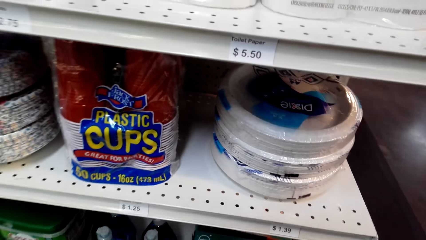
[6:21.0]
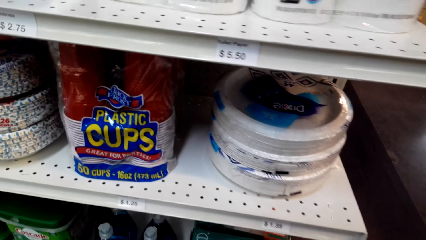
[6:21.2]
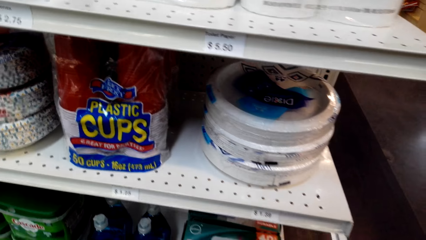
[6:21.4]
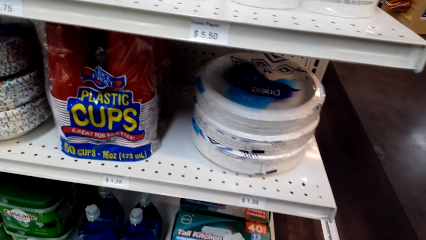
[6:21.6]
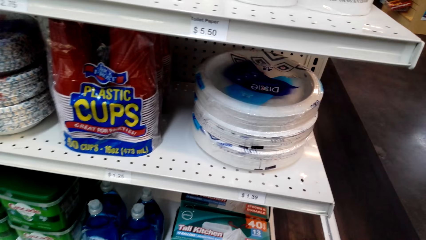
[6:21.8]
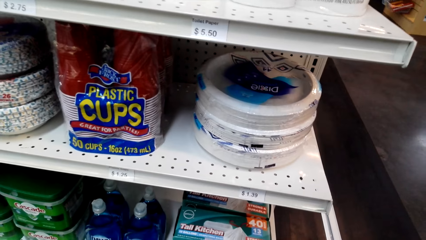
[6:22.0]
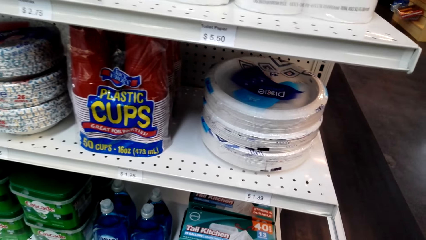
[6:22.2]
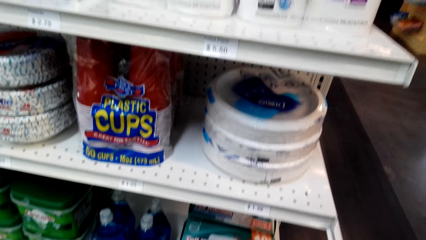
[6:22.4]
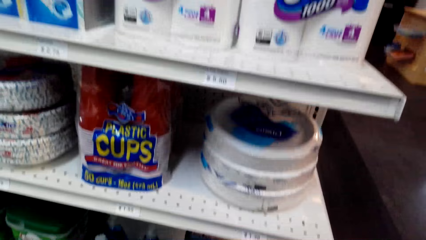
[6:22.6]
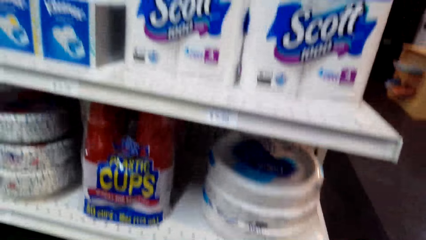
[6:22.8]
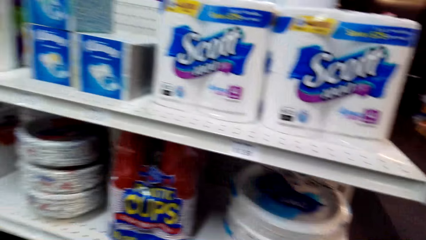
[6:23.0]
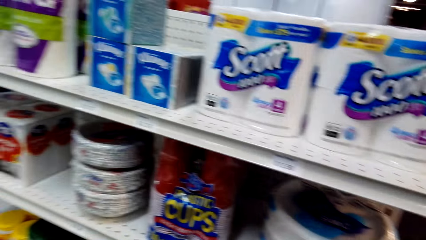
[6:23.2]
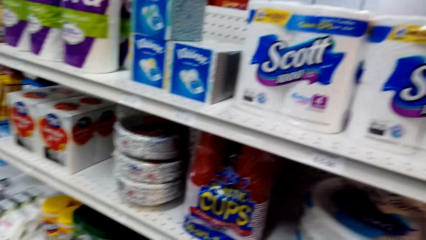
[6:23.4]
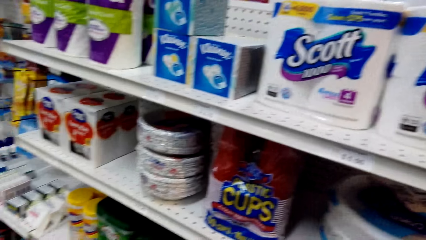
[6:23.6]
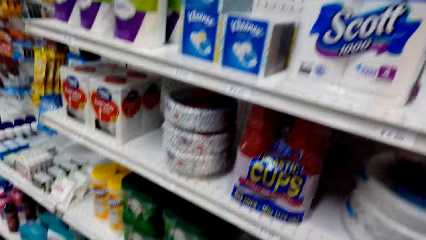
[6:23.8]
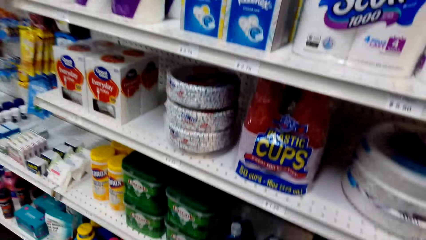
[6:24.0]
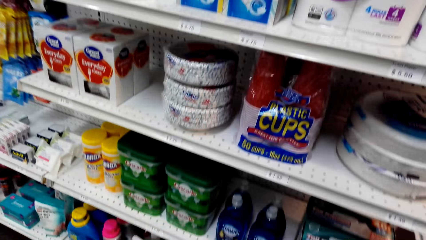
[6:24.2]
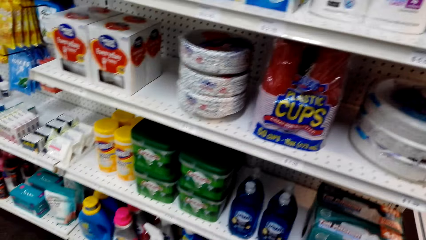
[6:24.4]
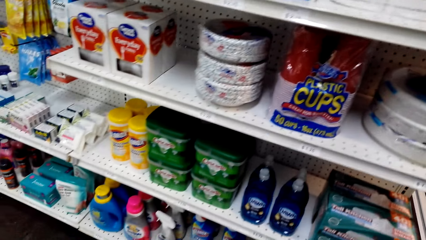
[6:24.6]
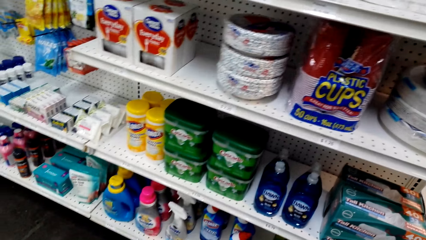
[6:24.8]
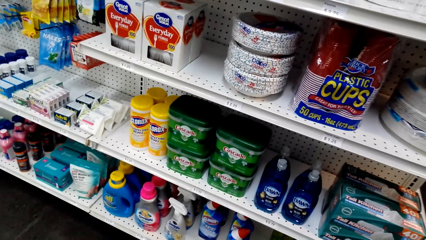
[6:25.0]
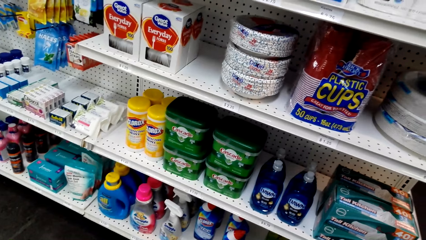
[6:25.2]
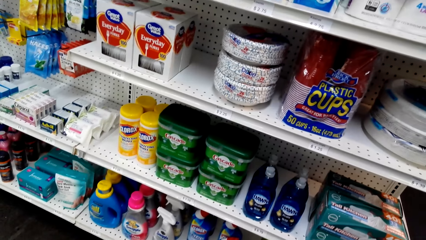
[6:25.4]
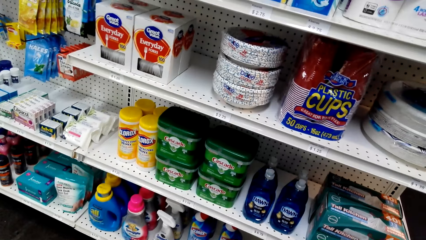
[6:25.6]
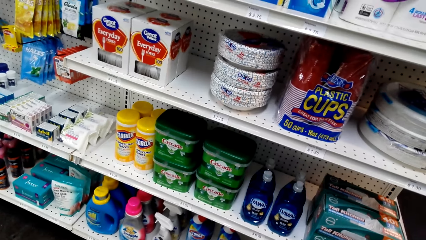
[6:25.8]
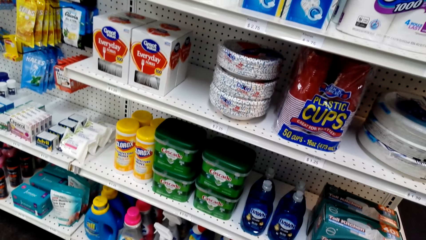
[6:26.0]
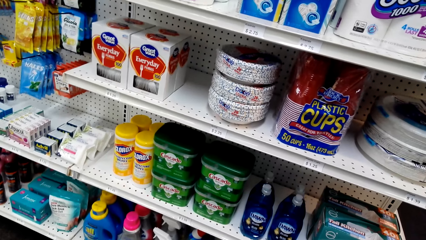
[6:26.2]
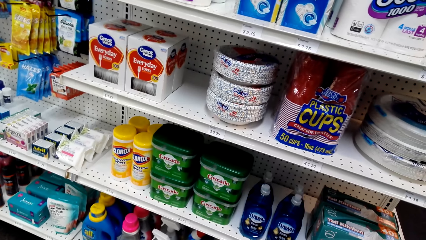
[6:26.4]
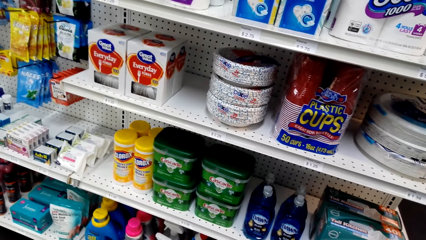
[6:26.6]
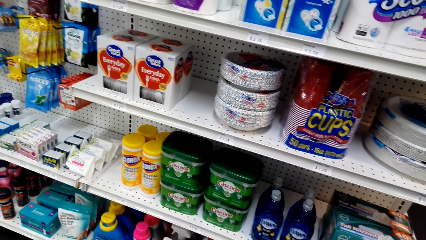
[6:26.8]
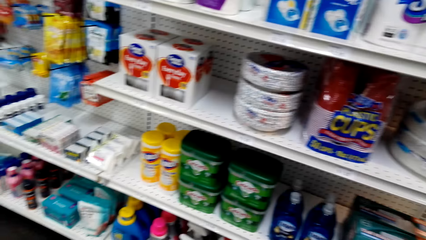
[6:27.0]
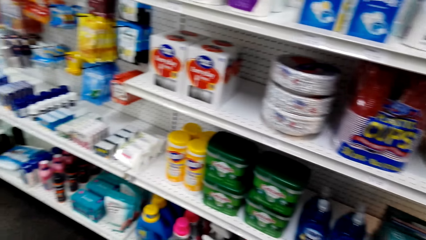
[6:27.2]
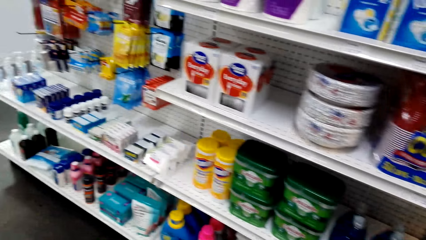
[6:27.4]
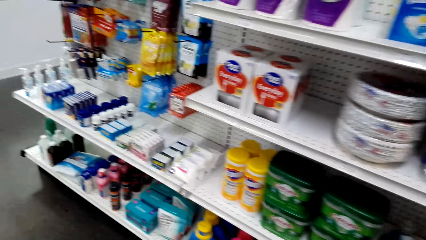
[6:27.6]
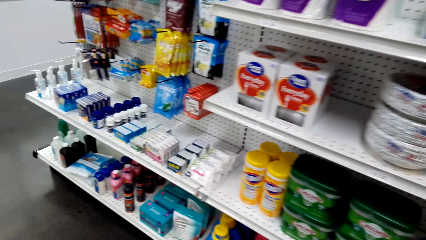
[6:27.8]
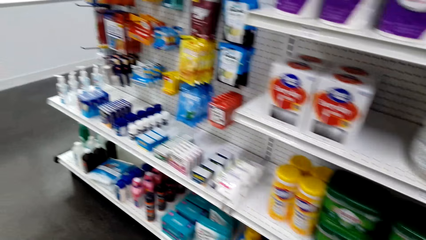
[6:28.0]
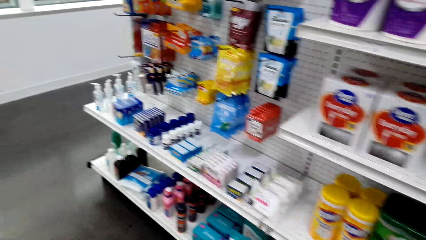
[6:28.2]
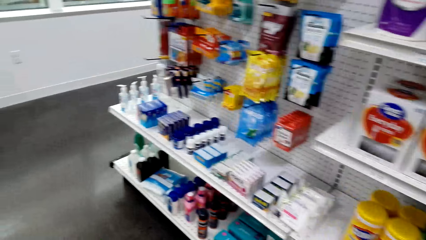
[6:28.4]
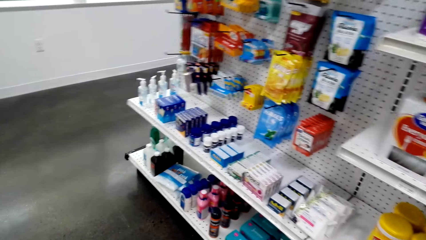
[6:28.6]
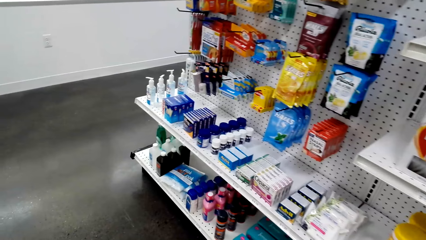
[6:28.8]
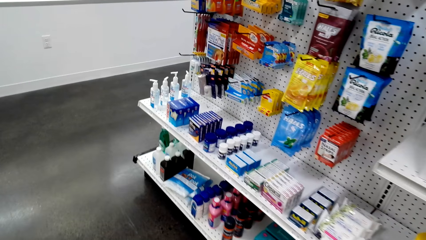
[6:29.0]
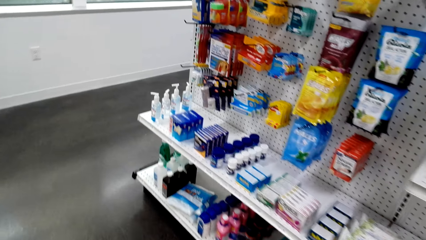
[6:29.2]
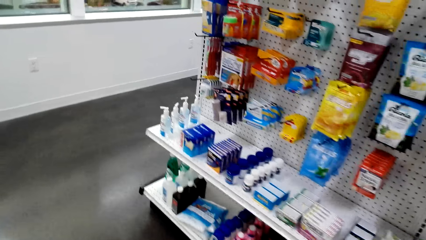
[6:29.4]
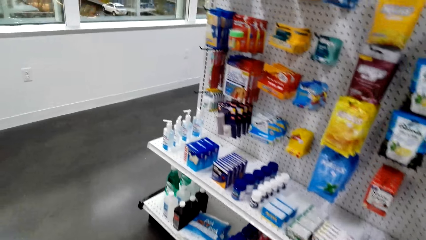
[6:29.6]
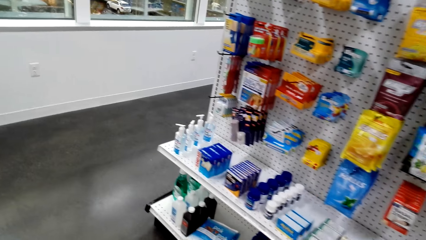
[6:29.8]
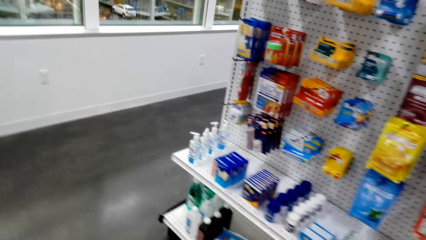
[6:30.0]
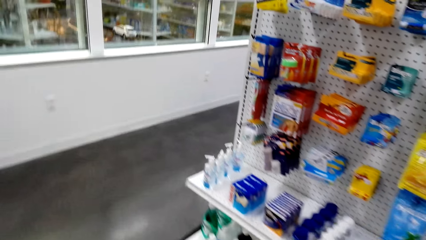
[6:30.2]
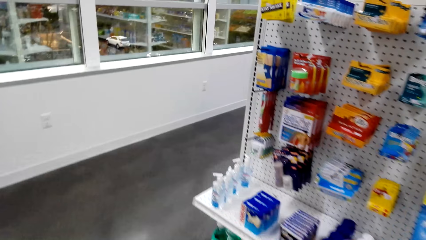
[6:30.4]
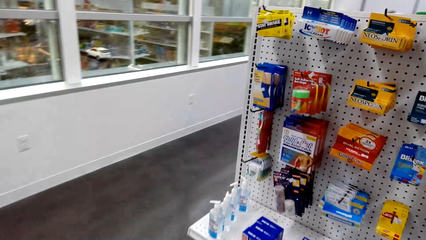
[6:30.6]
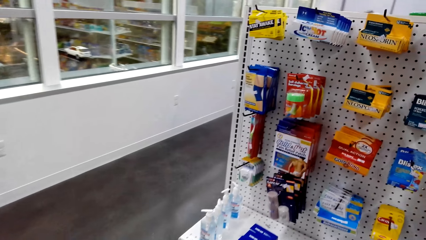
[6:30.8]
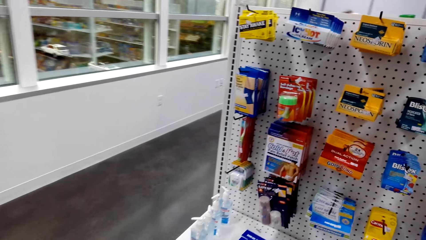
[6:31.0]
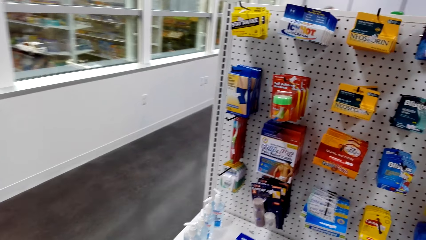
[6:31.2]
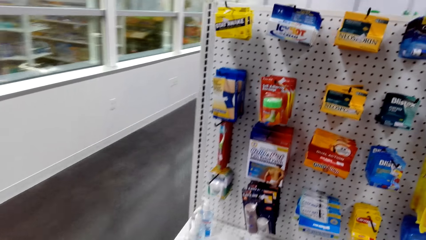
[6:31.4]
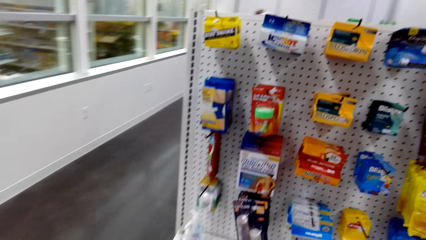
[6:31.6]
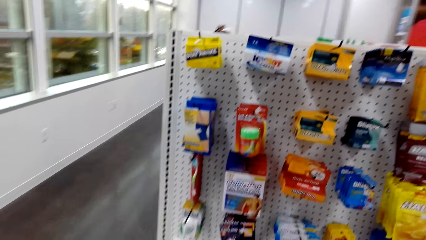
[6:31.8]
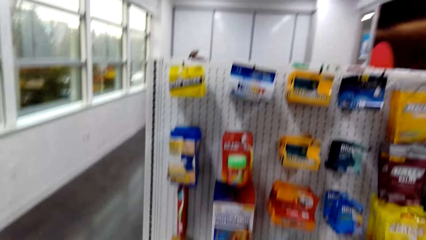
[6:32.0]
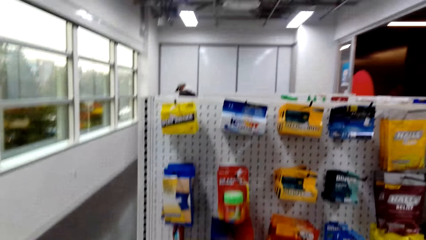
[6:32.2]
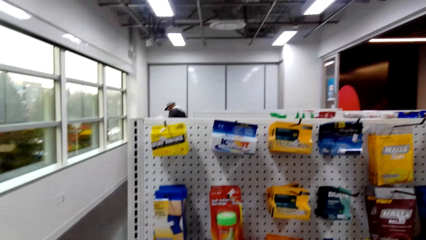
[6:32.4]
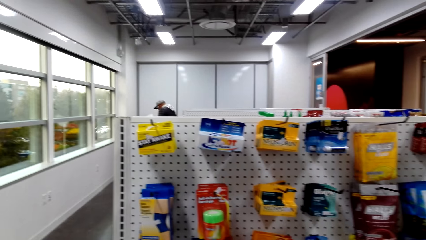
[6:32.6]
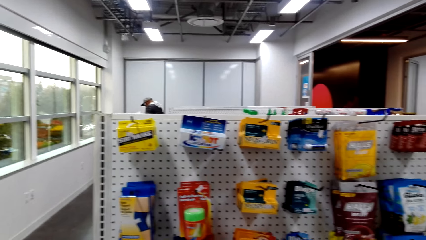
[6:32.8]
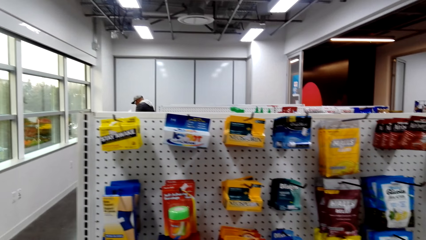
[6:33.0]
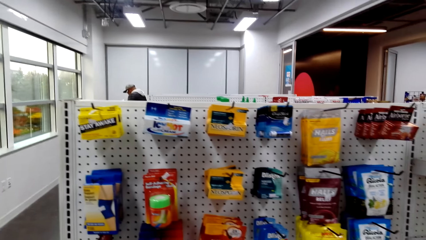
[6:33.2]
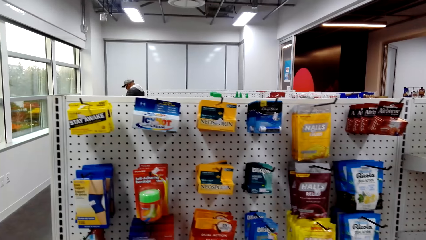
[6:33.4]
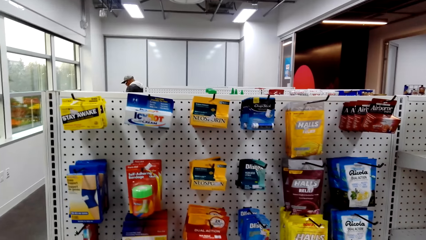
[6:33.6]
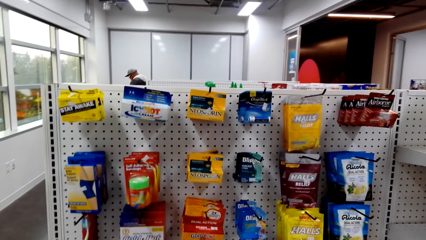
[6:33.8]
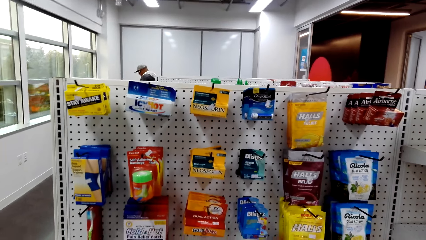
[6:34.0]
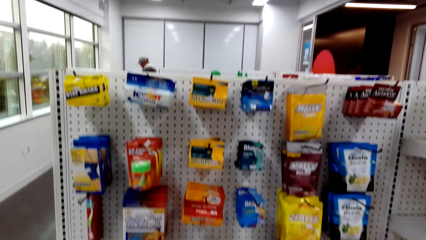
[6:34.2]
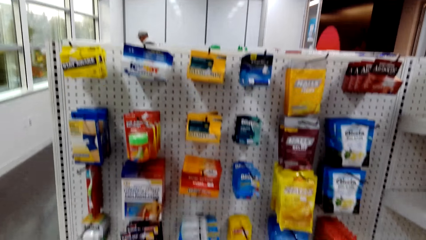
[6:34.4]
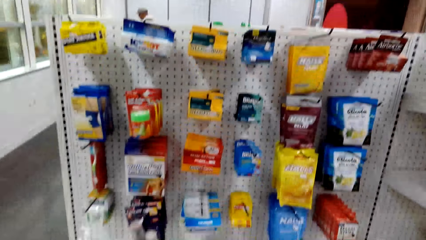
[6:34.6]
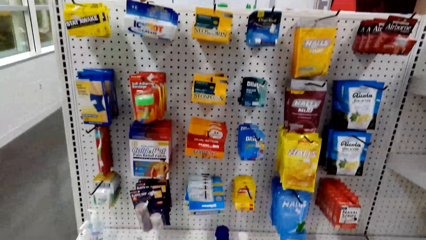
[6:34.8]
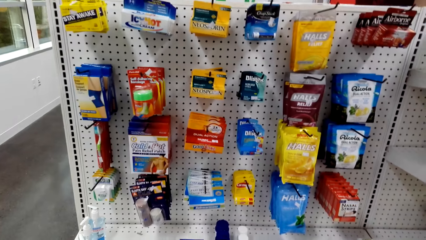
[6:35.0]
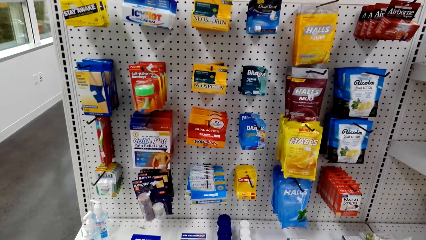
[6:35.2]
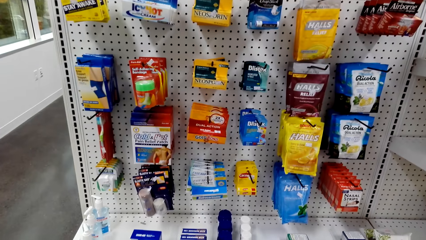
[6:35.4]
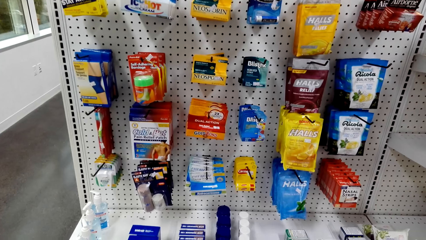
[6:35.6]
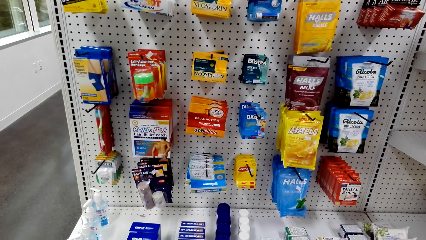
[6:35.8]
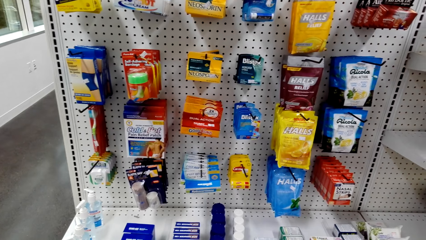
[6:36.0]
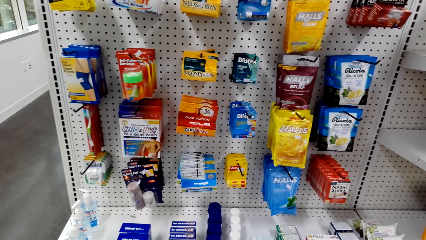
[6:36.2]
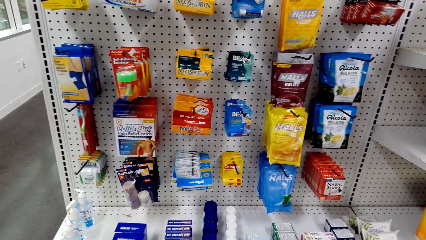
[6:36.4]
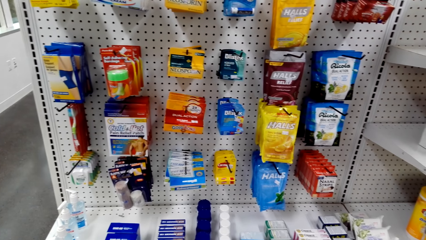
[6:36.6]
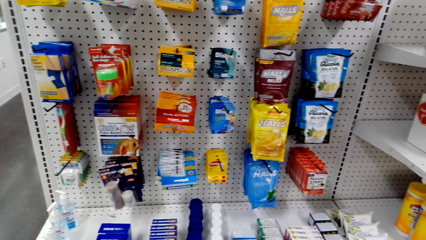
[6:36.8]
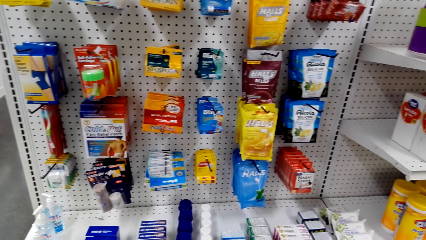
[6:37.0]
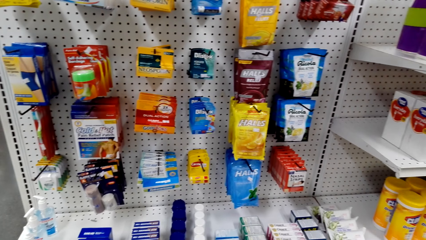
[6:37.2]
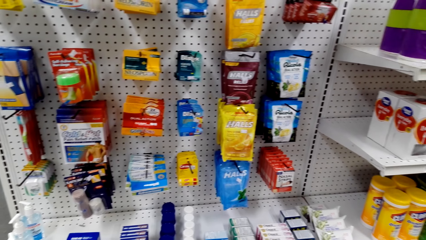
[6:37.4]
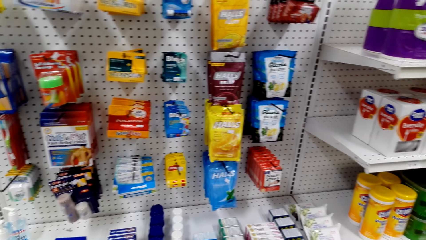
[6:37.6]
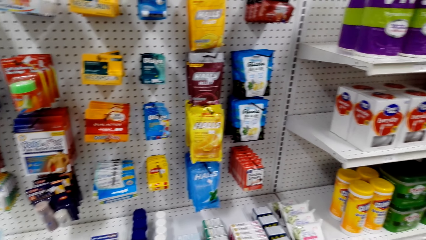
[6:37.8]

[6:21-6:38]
The camera wearer looks at the plastic cups. They walk around.
